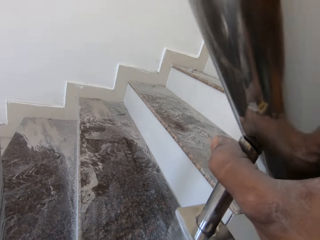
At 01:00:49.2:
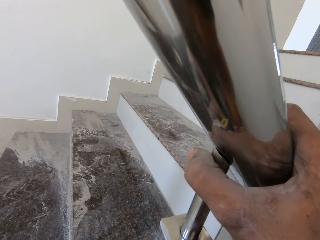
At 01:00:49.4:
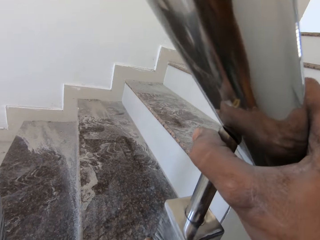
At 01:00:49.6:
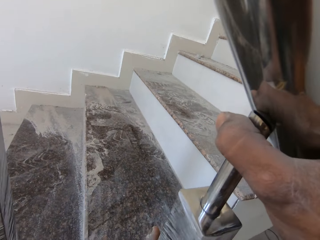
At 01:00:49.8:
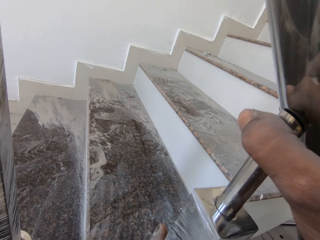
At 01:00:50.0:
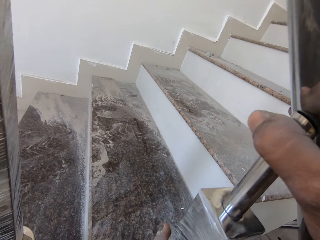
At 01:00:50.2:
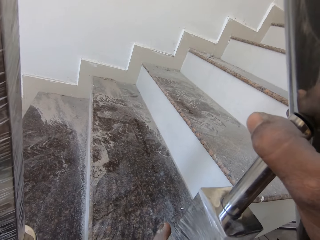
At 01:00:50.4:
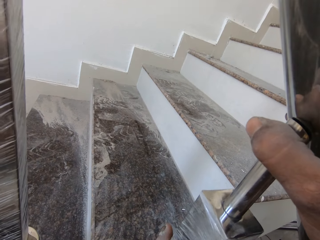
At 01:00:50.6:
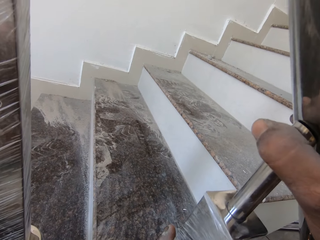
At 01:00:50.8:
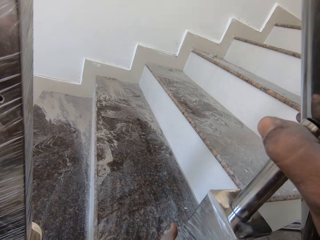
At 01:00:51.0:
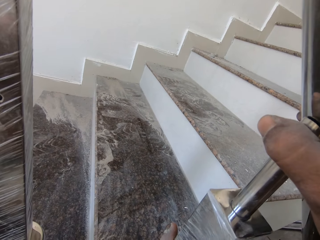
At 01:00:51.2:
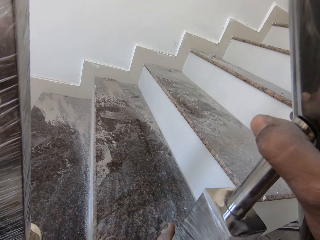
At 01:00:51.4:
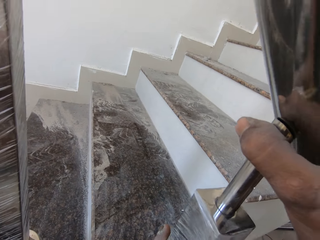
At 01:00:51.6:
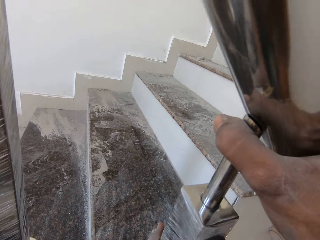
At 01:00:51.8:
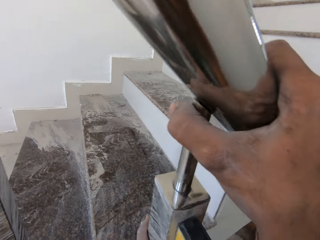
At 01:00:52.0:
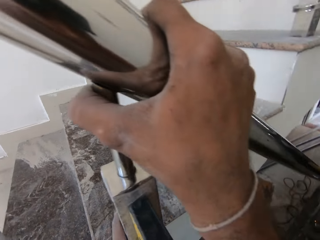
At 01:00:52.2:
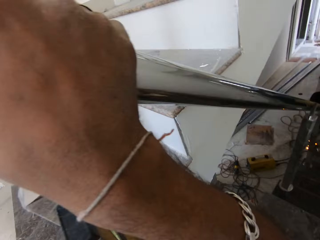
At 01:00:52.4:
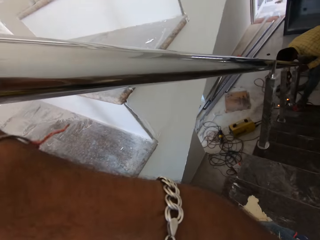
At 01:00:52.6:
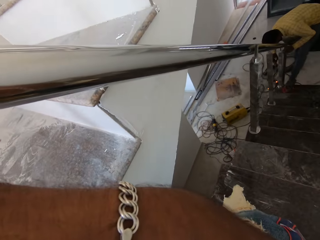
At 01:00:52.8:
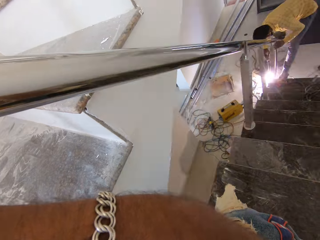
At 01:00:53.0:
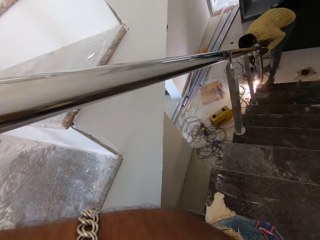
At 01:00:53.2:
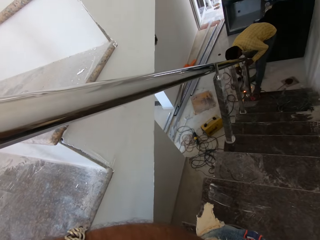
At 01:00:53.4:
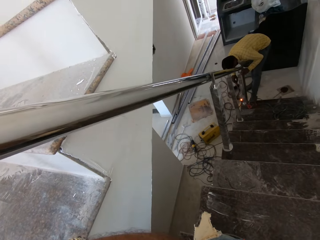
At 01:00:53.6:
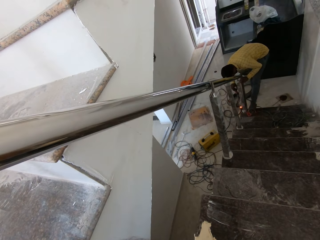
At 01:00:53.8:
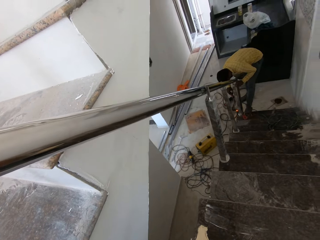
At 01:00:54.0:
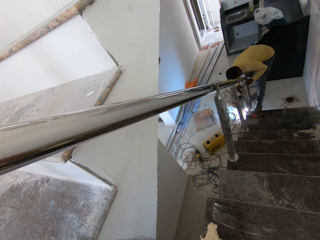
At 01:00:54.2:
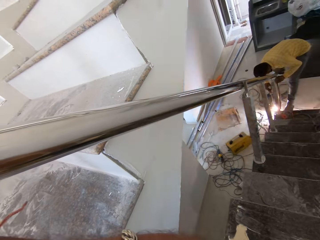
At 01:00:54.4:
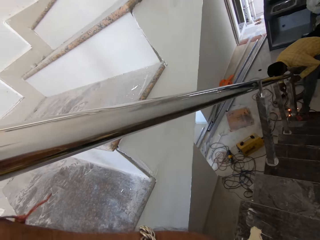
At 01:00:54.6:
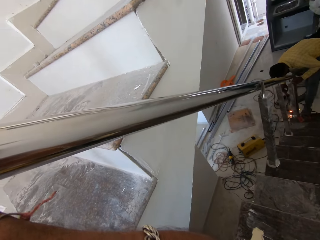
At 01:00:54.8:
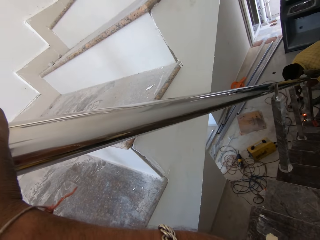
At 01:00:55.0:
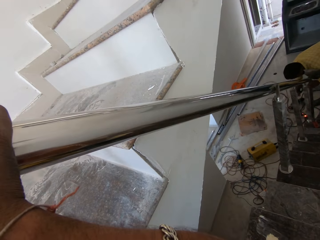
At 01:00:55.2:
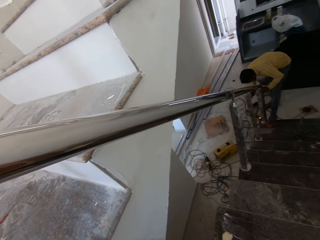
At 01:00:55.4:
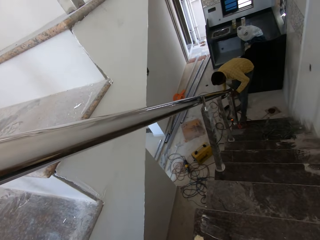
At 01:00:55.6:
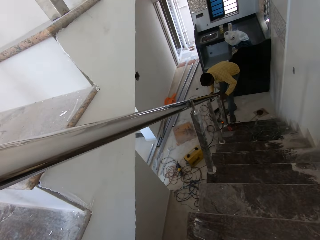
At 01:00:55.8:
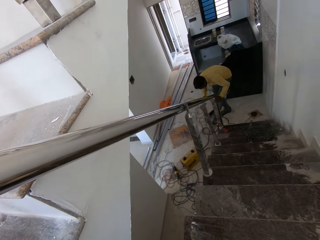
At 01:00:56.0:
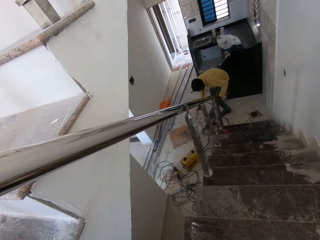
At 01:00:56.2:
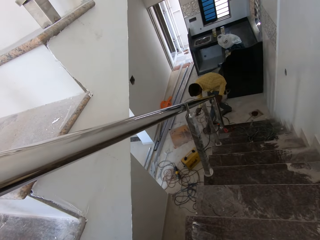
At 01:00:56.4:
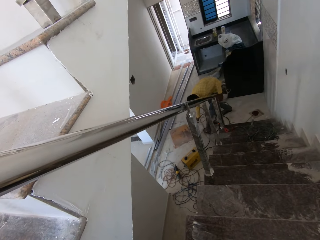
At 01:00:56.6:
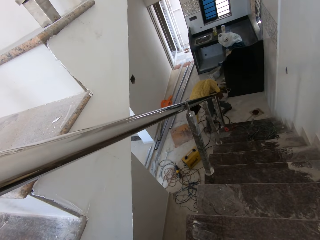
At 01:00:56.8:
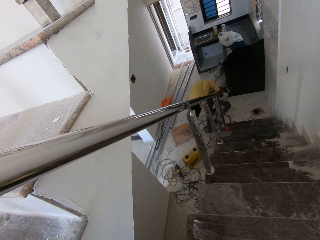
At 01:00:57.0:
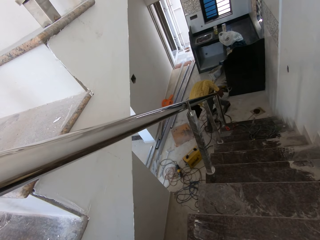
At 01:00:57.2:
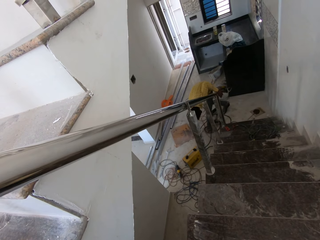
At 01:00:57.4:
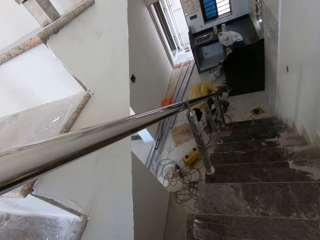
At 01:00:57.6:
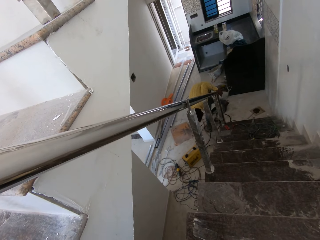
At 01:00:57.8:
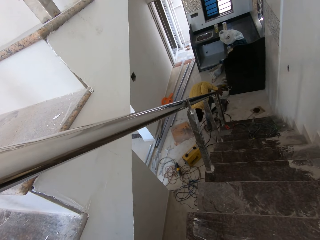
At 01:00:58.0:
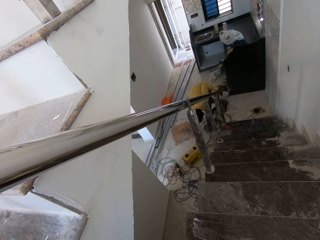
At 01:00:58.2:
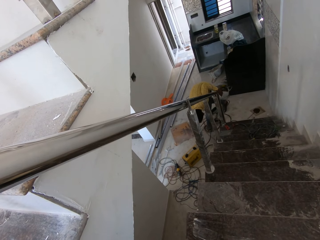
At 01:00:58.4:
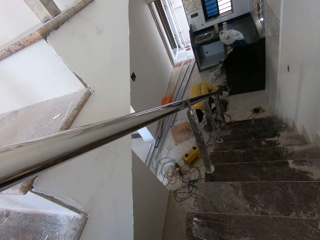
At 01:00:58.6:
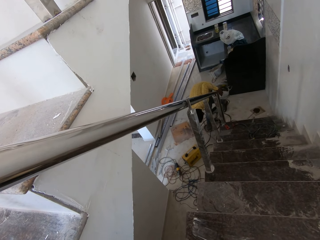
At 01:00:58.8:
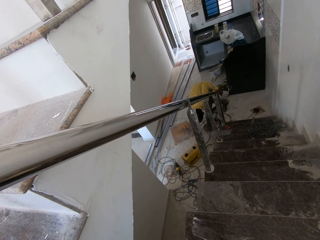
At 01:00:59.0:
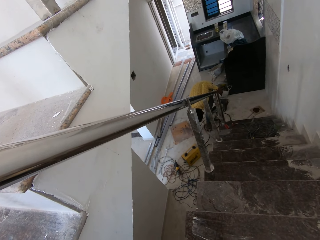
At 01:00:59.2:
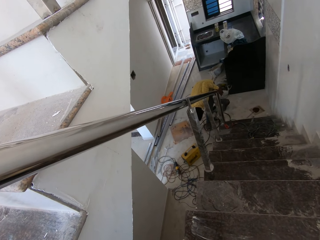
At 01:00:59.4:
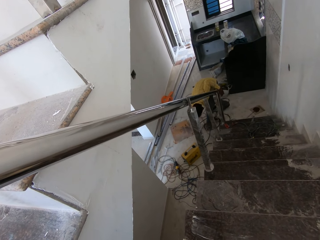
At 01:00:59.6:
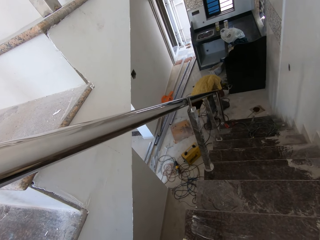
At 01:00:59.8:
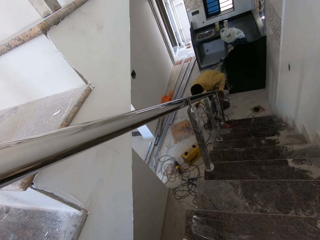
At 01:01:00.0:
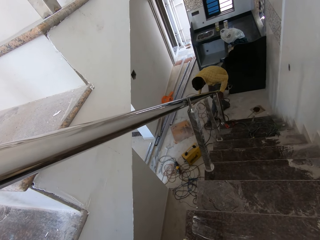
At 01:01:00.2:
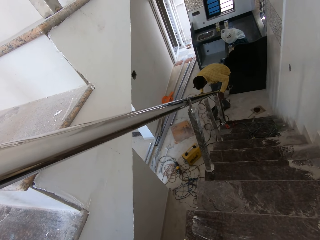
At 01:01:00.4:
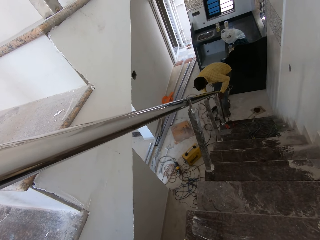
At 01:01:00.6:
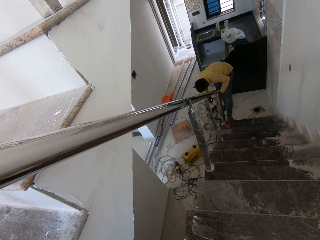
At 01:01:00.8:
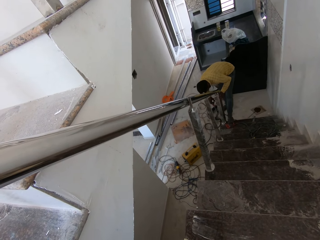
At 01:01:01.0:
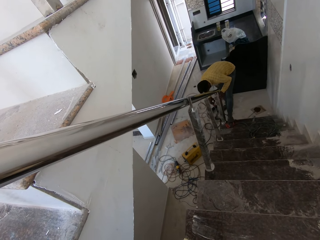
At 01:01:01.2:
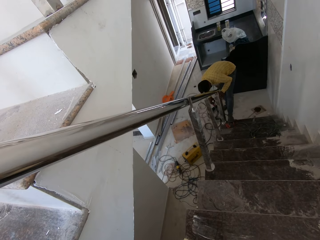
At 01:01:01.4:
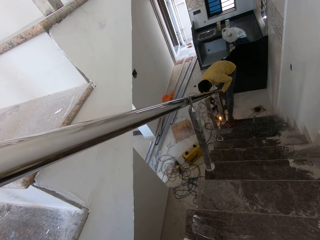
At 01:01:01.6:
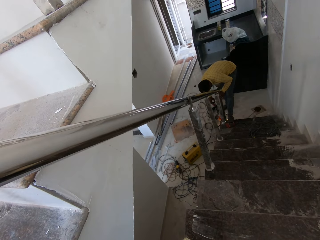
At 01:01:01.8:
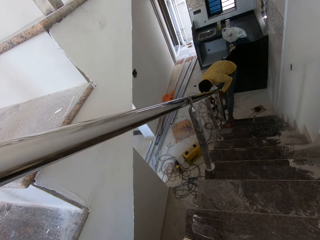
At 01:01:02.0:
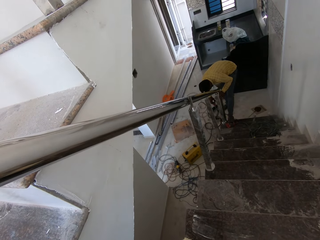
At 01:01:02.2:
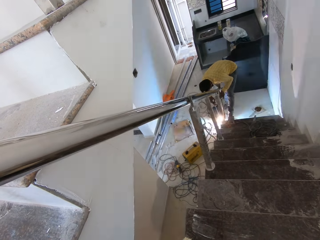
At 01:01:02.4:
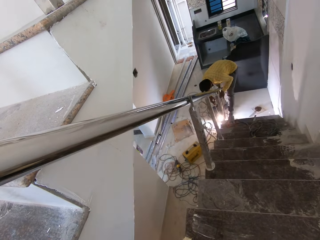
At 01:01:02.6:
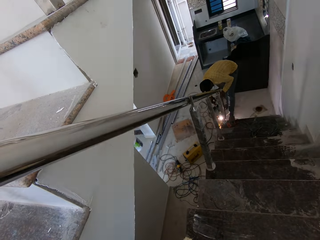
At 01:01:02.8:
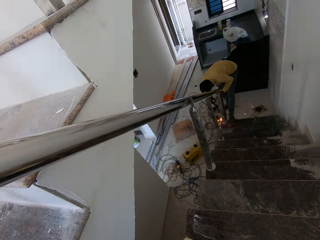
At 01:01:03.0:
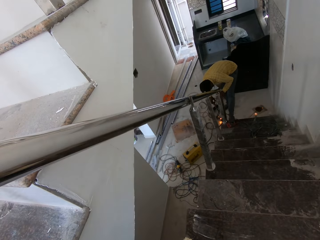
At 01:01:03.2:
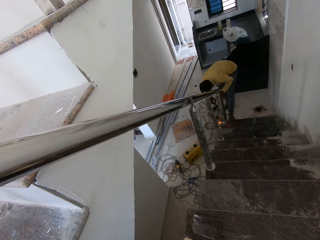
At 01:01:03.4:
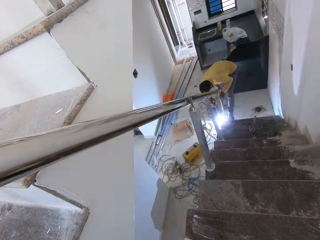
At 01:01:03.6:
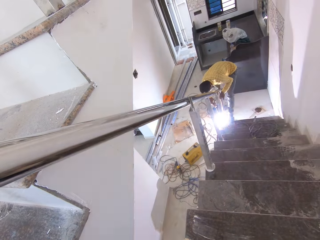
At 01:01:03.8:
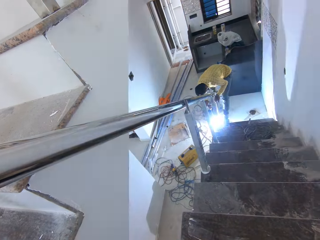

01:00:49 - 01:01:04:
The camera wearer holds the stairs rail. They look around. The man welds the stairs grill rail with a welding machine. He drops the welding torch on the floor with his right hand. He picks up the welding torch from the floor with his right hand. He welds the steel spindle with the welding torch in his right hand.

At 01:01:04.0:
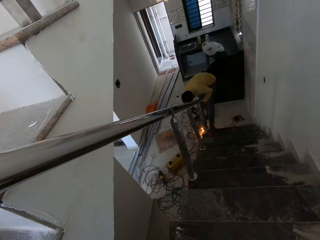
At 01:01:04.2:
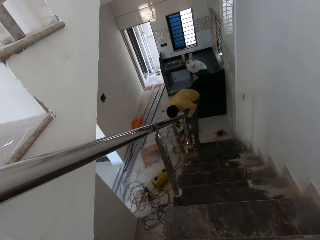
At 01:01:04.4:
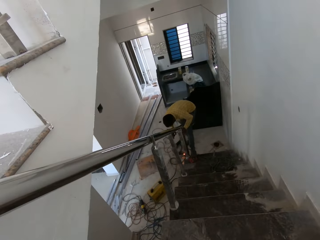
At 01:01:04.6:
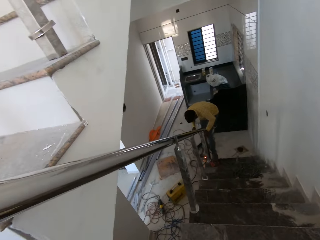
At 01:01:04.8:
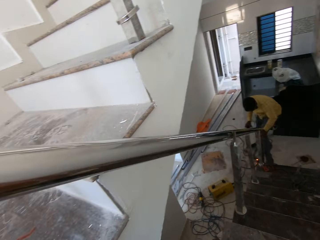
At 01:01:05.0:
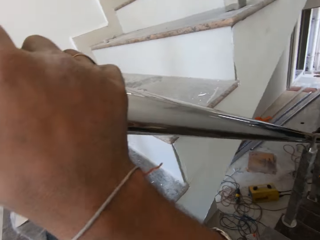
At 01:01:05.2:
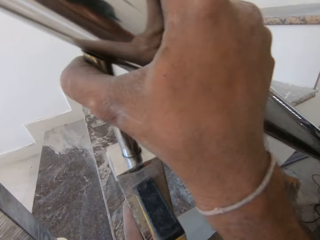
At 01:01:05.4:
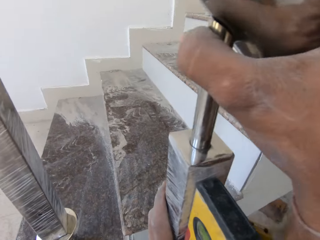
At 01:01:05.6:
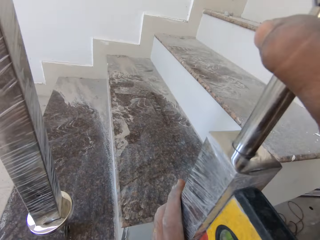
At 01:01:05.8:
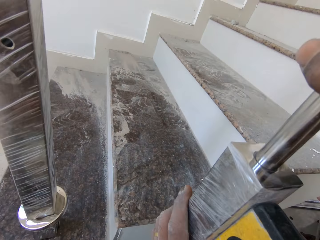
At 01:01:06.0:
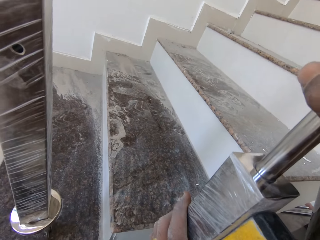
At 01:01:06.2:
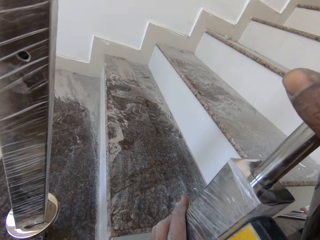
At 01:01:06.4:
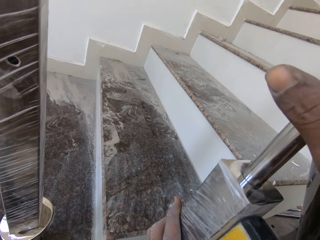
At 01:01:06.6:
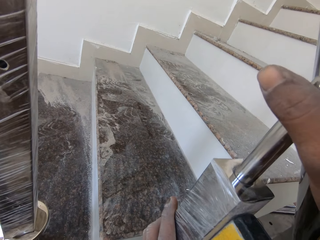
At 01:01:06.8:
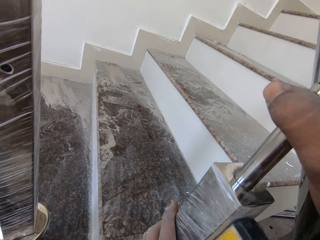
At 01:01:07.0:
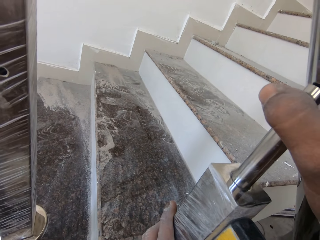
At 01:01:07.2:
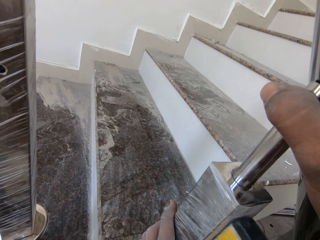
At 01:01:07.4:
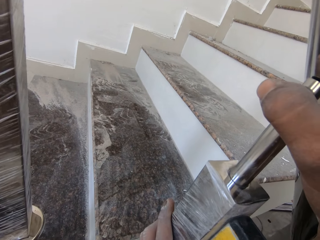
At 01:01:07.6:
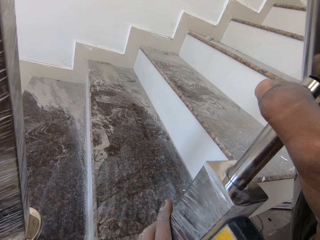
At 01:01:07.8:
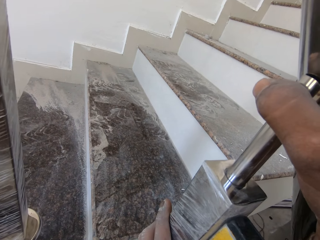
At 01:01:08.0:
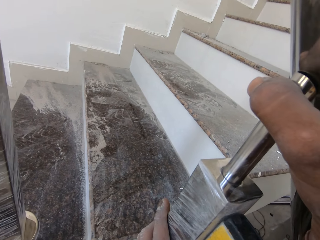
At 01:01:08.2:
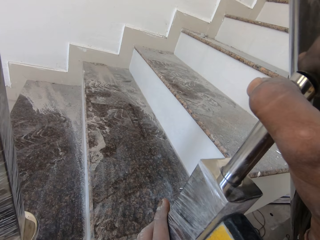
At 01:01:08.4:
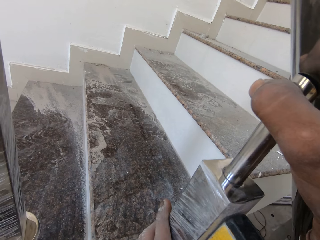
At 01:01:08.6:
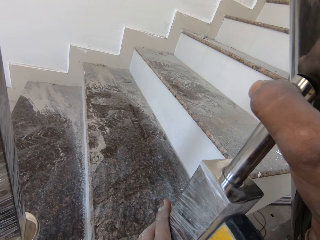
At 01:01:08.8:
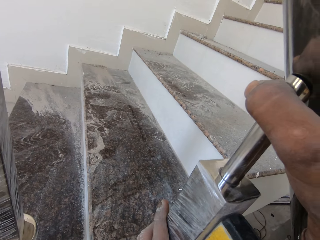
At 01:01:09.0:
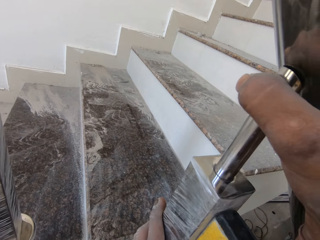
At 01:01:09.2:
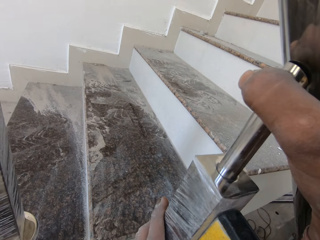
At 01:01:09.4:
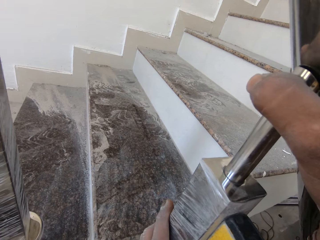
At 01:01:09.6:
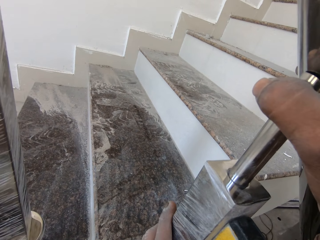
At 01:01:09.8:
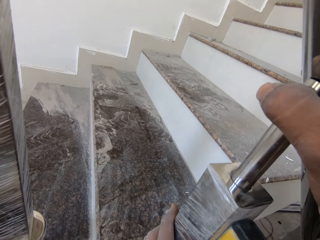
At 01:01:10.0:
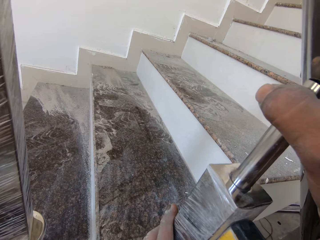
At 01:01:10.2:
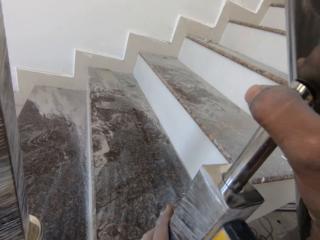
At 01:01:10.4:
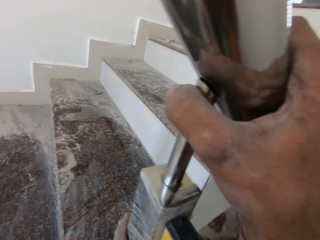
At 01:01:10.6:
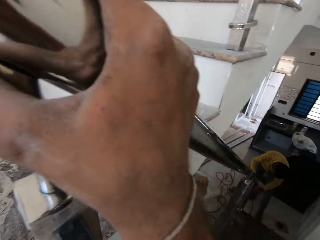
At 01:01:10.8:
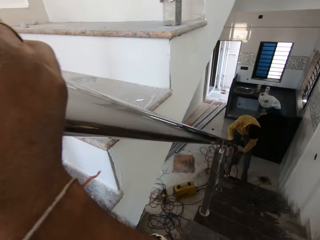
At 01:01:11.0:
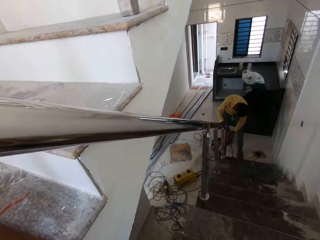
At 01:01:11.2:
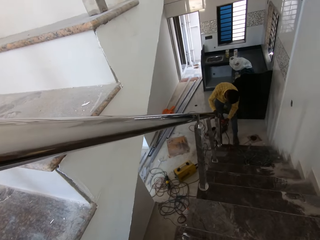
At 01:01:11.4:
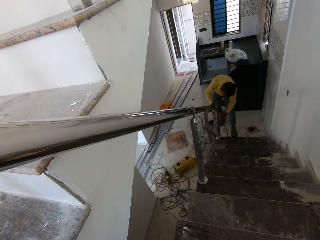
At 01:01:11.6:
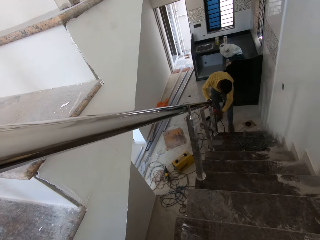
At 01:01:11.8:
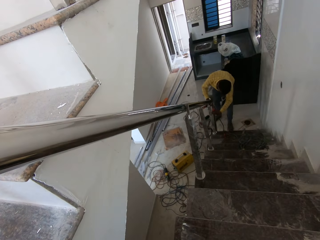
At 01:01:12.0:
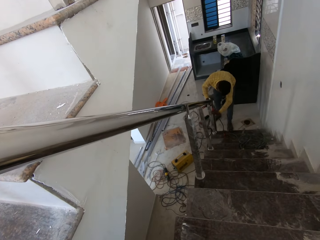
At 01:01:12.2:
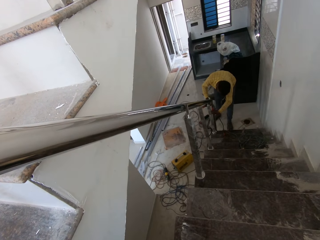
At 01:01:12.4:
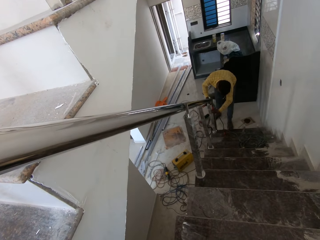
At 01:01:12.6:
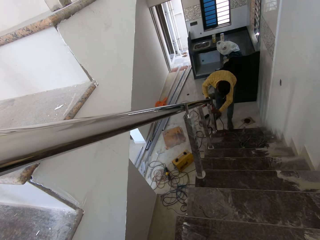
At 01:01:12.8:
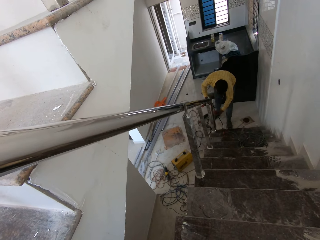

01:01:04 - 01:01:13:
The camera wearer looks around. They hold the stairs rail. They look around. The man removes a steel shaving from the steel spindle with his left hand.
